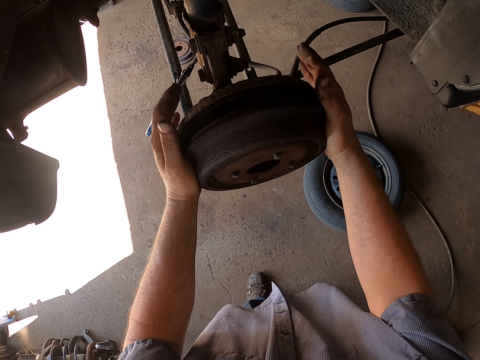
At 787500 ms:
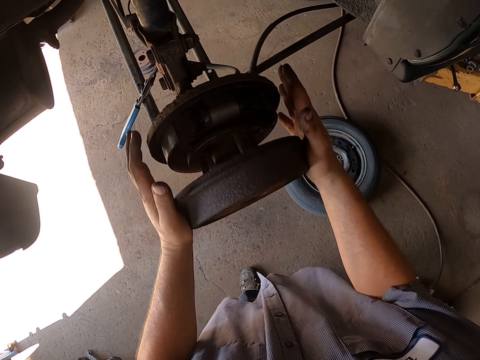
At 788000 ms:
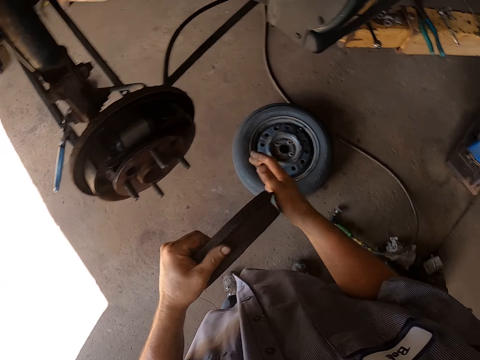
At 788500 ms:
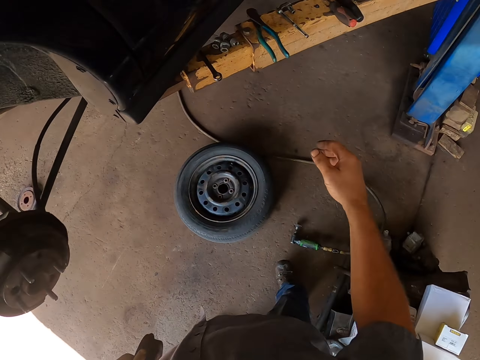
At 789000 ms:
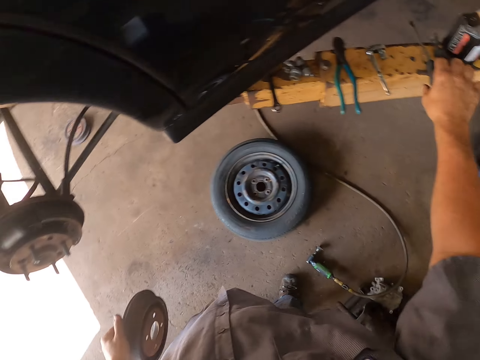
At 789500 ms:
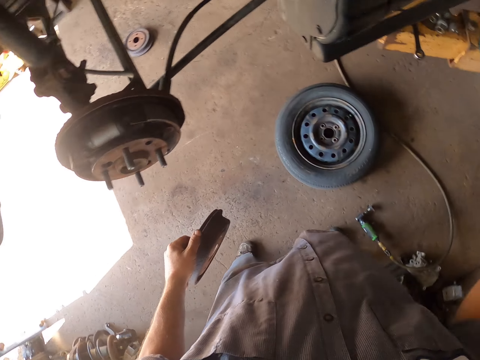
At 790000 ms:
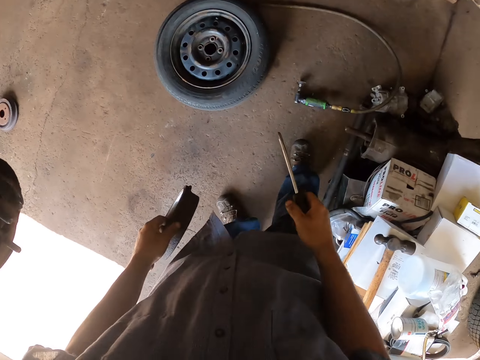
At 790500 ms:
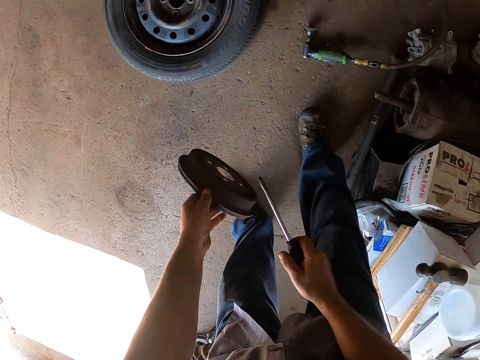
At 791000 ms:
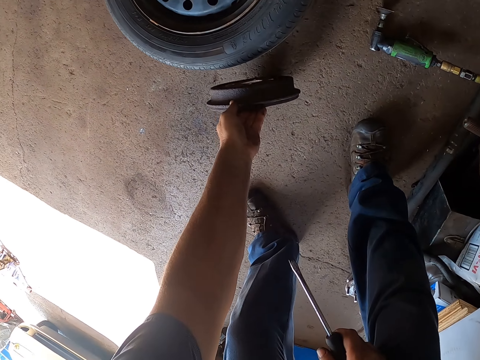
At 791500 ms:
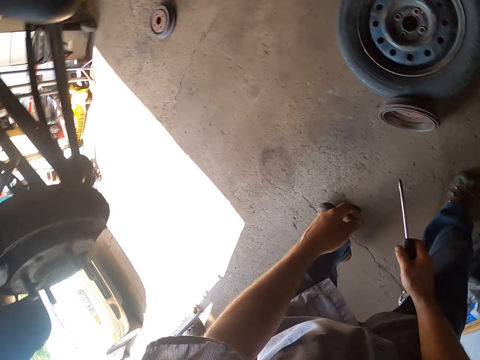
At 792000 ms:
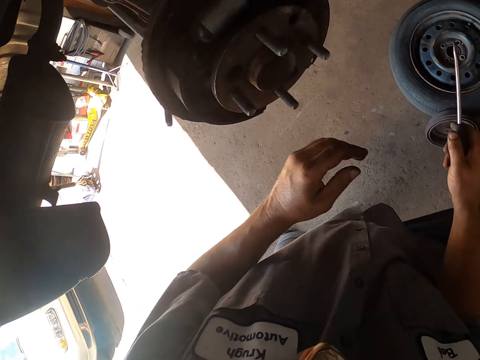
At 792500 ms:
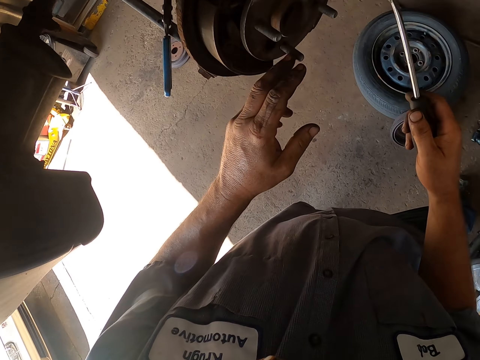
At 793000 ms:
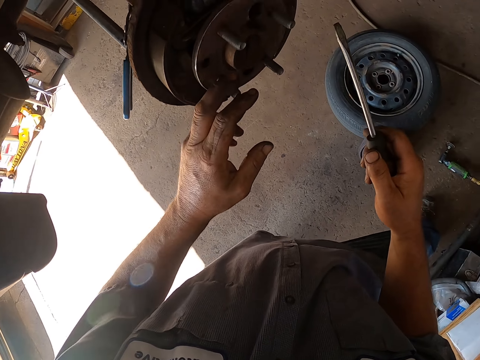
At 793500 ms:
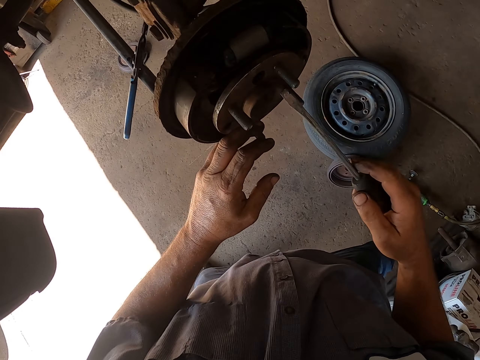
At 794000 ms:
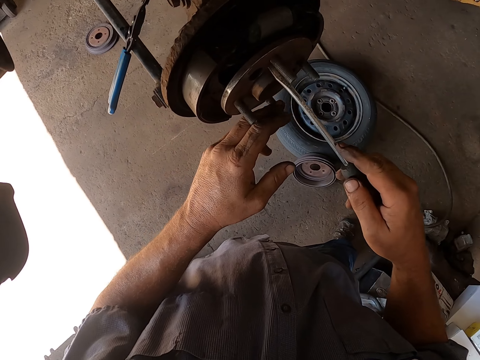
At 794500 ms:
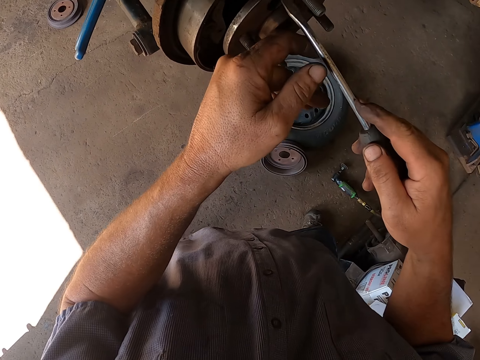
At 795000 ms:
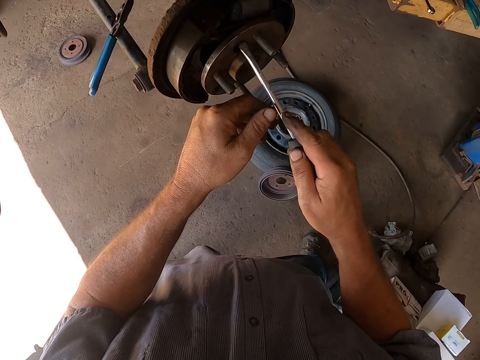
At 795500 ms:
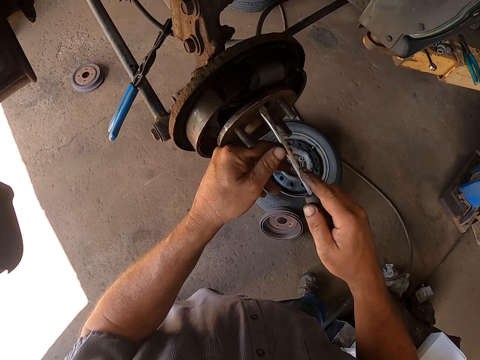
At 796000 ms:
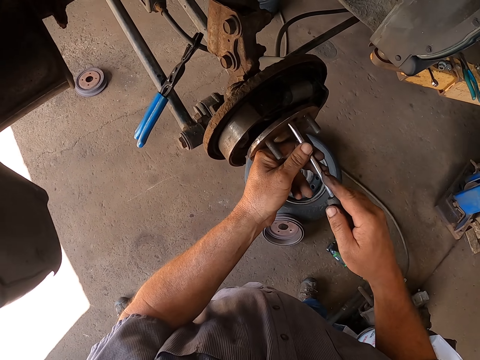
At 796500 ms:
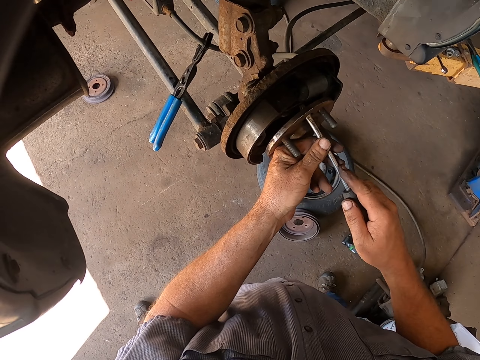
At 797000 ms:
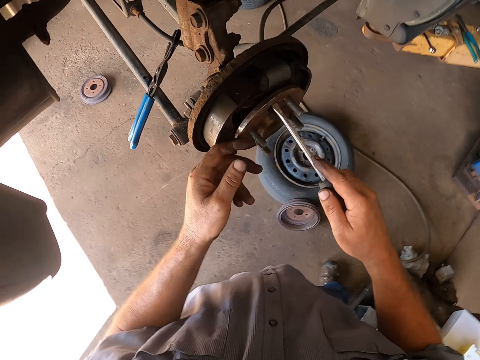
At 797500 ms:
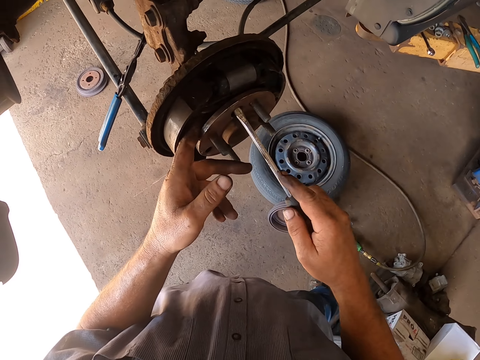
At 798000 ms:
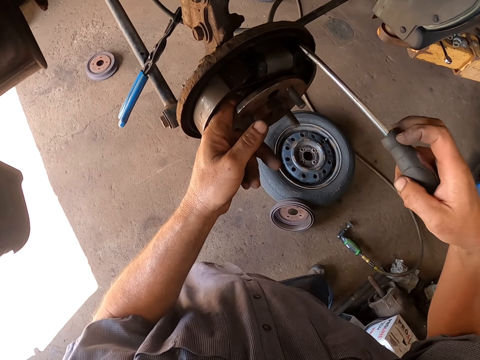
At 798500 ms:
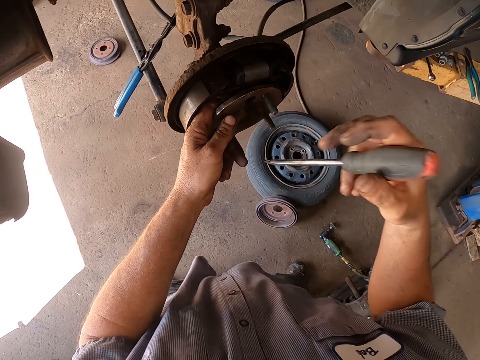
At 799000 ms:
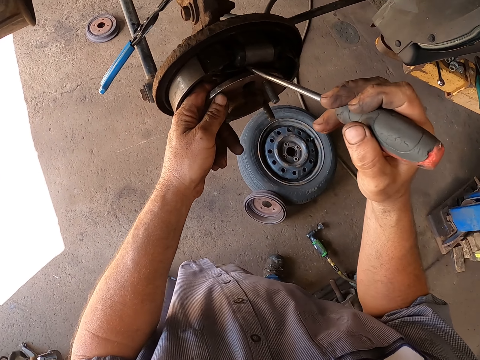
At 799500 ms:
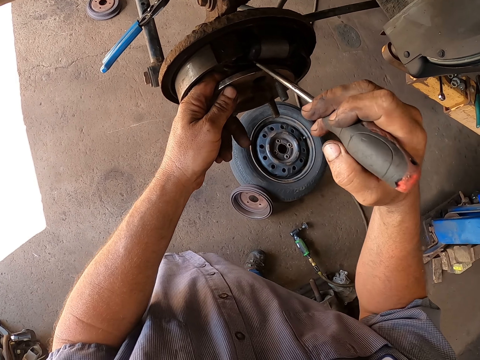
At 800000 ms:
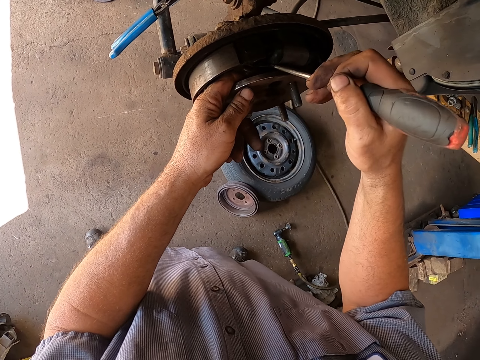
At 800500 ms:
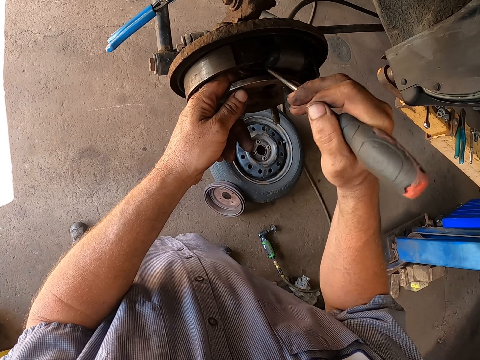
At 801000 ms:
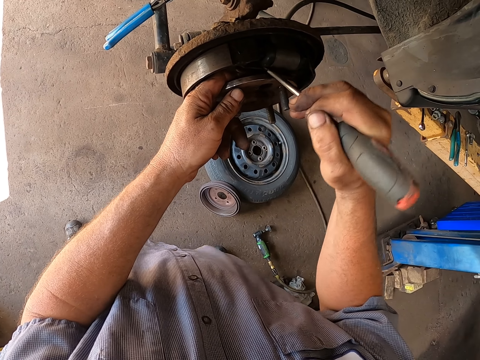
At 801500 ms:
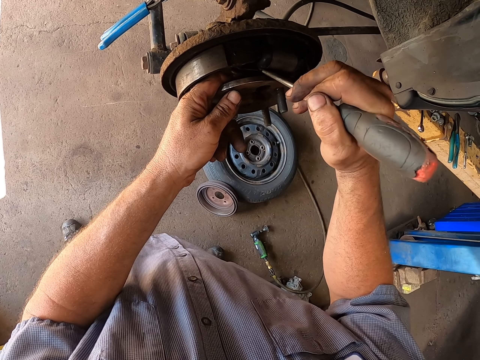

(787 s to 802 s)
The camera wearer removes the cover. They pick up a screwdriver. They bend down. They put the cover down. They place the wheel hub on the floor. They stand up. They move the rear wheel bearing. They adjust the wheel hub. They fix the rear wheel bearing.

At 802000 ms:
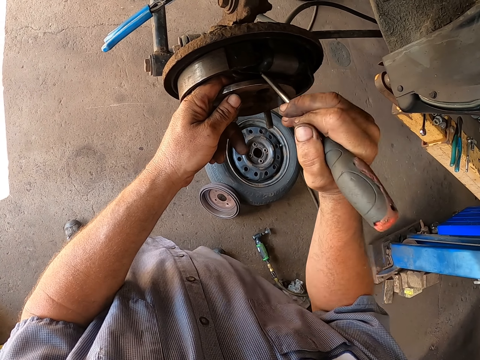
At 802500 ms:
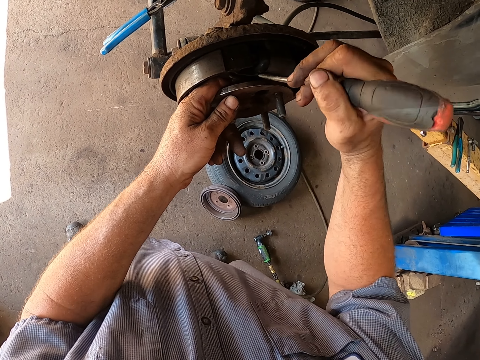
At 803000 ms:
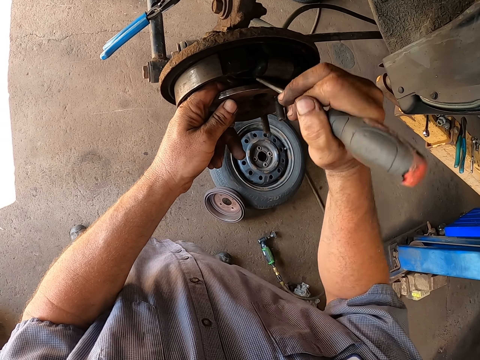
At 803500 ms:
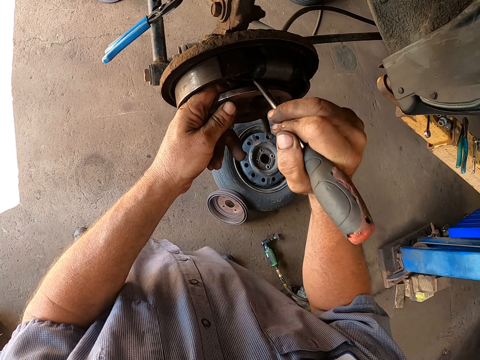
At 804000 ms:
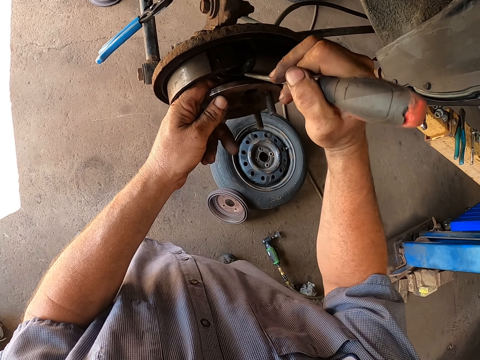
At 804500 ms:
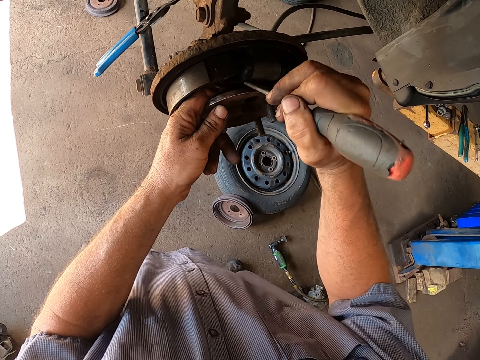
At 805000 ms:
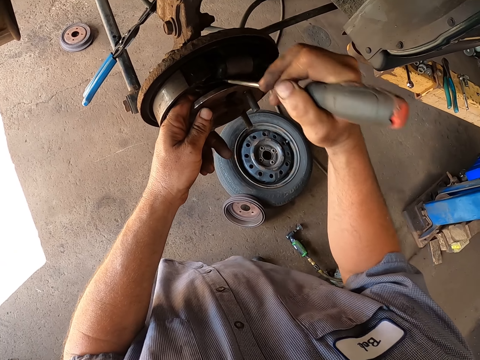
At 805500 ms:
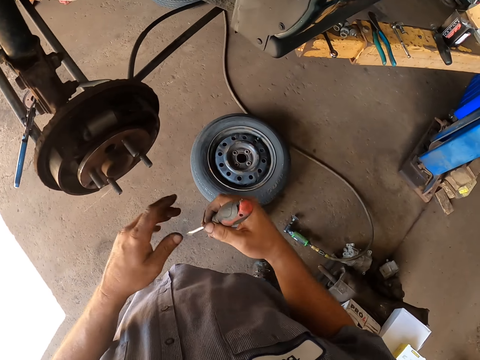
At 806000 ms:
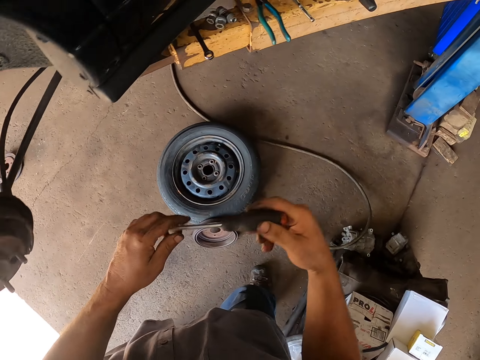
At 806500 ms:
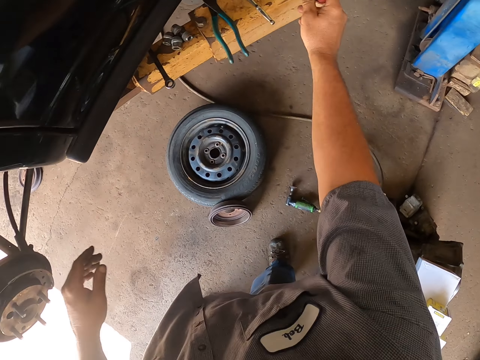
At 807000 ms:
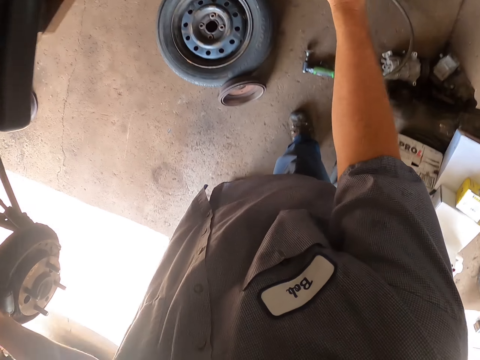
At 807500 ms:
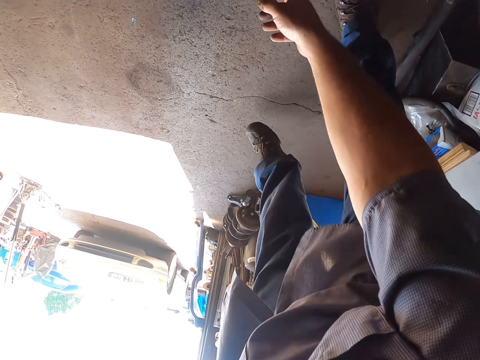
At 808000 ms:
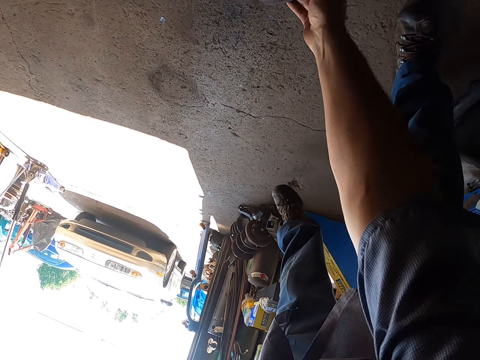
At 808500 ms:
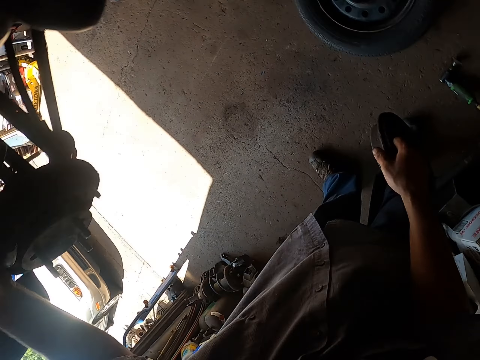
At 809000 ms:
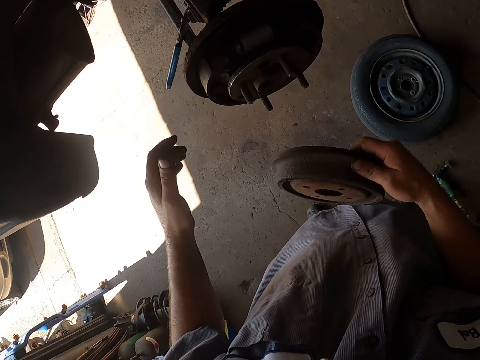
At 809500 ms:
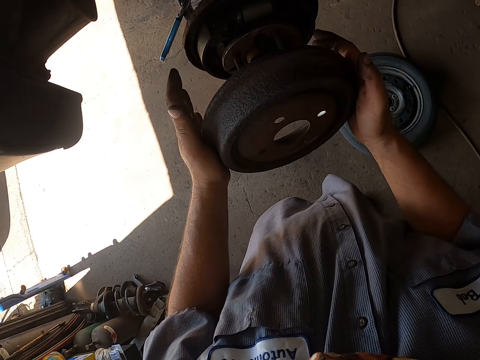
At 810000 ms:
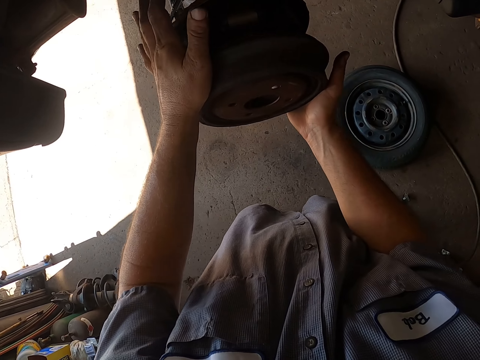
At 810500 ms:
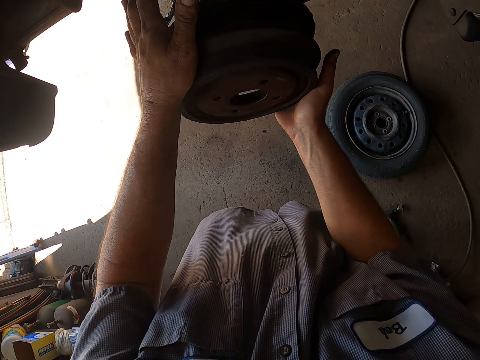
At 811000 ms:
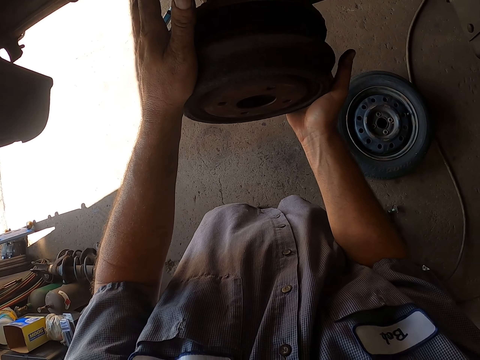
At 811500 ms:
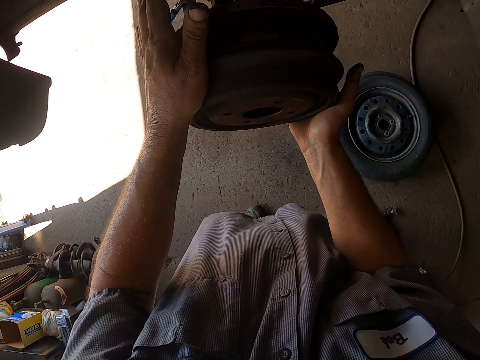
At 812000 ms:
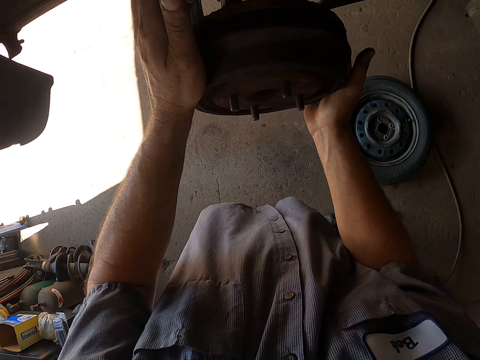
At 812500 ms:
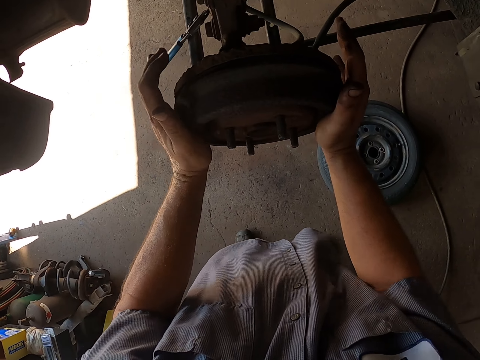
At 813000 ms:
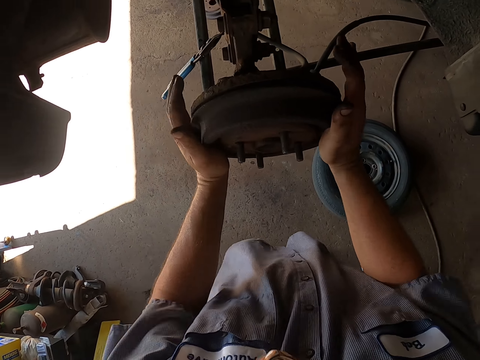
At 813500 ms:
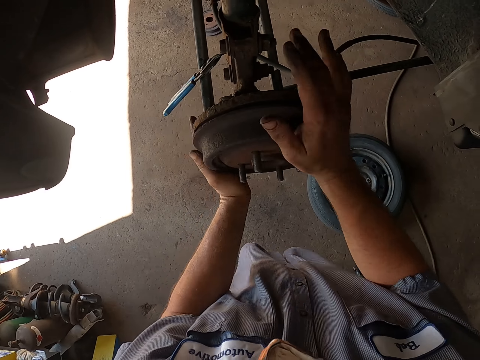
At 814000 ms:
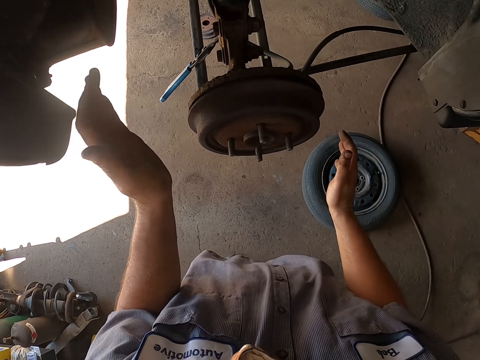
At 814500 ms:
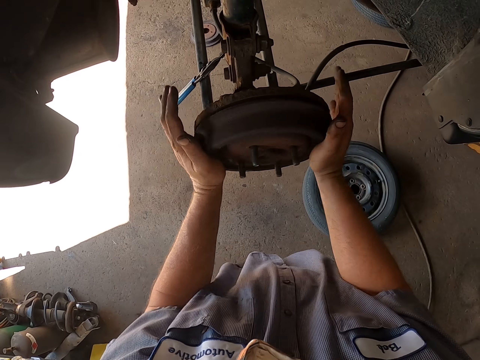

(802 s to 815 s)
The camera wearer places the screwdriver on the metal. They pick up the wheel hub. They fix the wheel hub. They cover the wheel hub.
